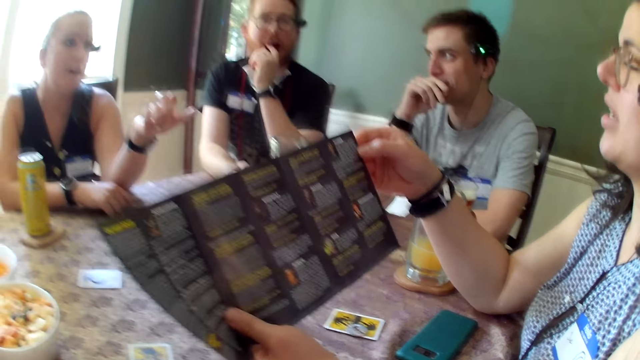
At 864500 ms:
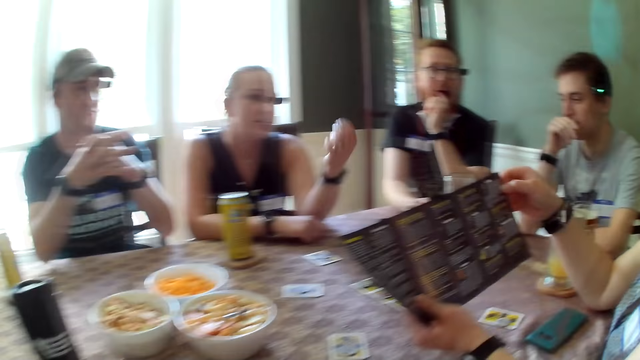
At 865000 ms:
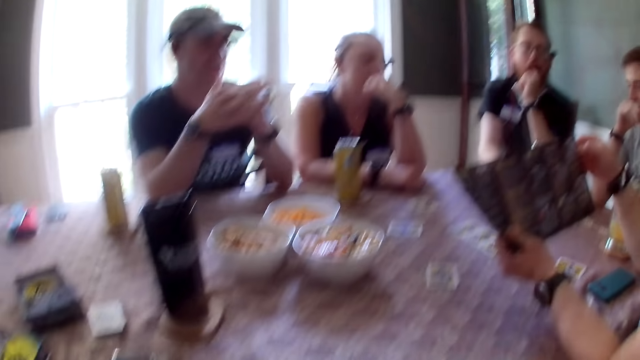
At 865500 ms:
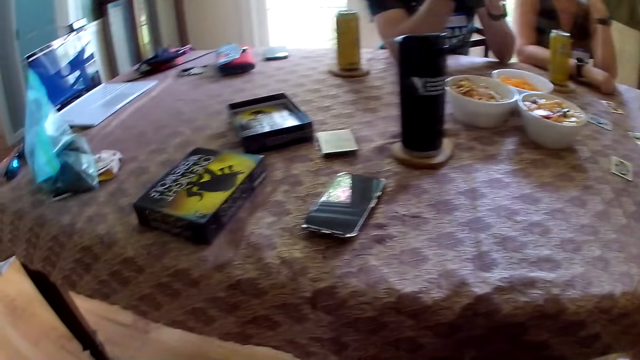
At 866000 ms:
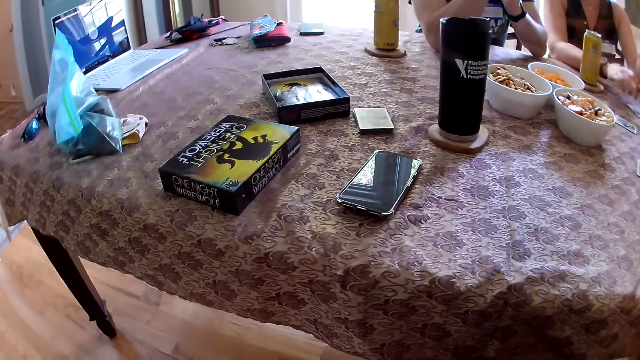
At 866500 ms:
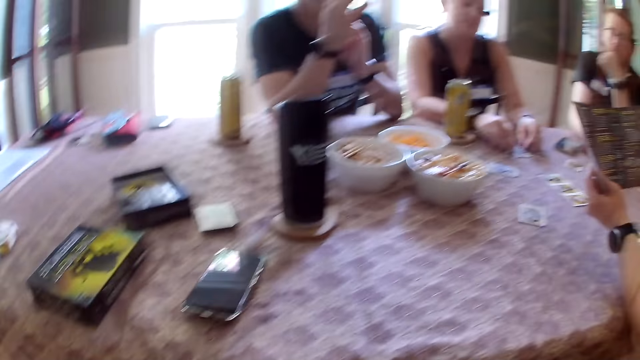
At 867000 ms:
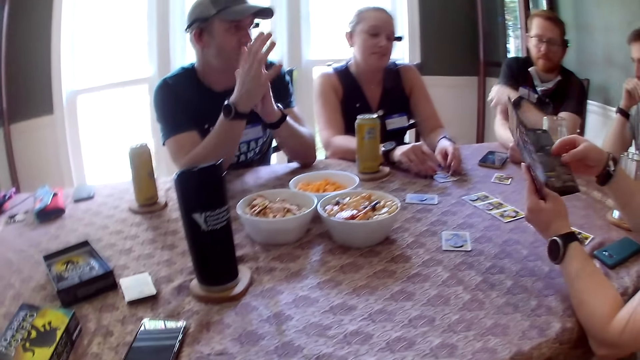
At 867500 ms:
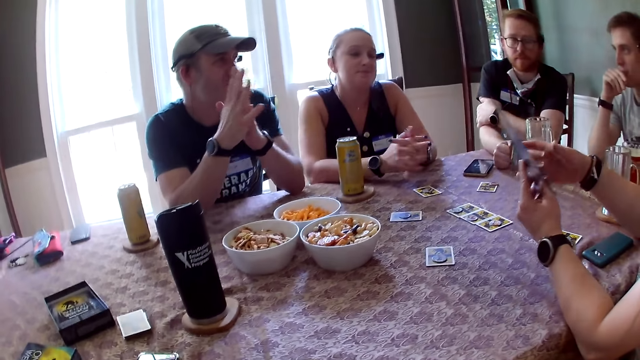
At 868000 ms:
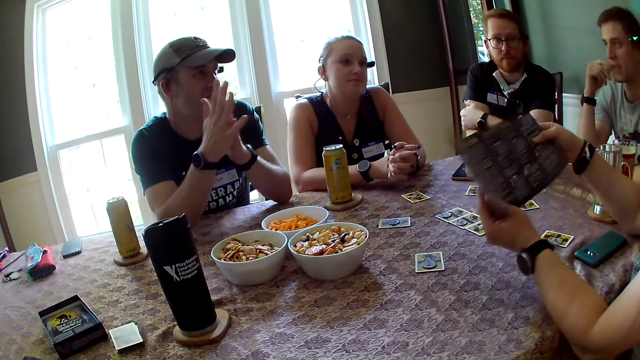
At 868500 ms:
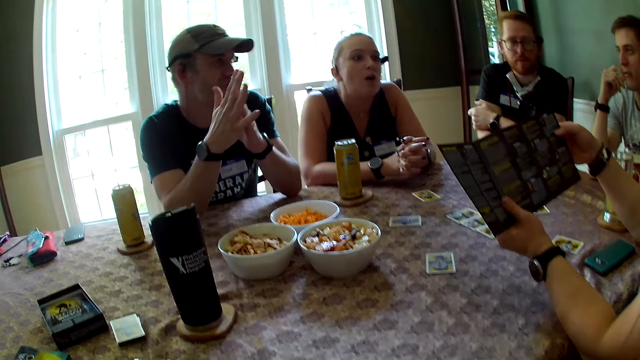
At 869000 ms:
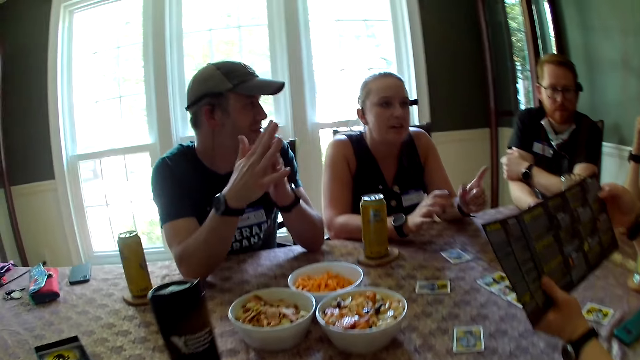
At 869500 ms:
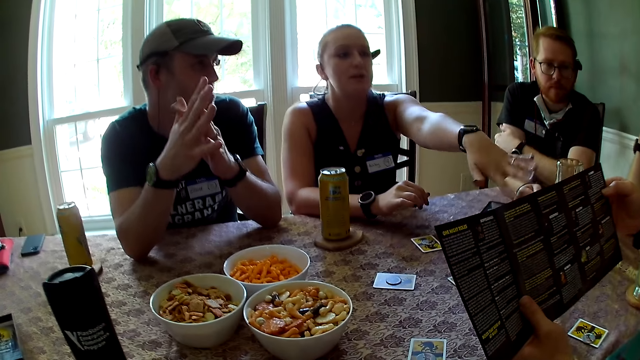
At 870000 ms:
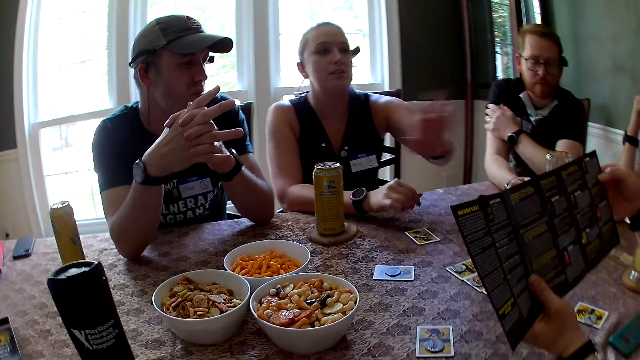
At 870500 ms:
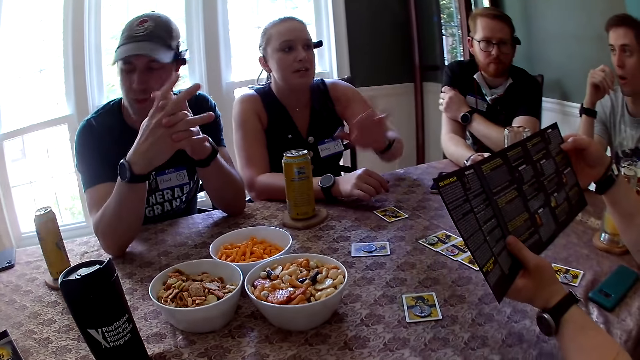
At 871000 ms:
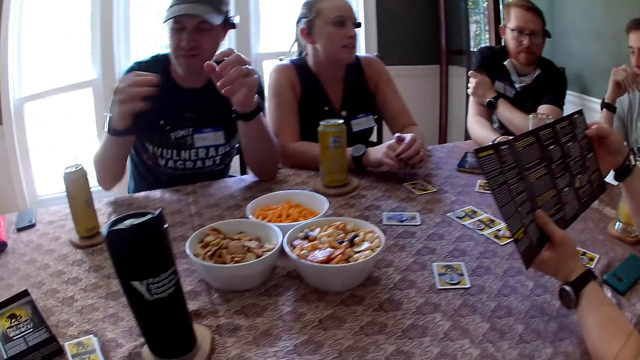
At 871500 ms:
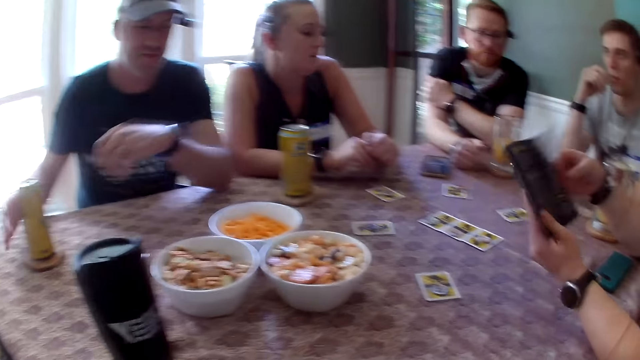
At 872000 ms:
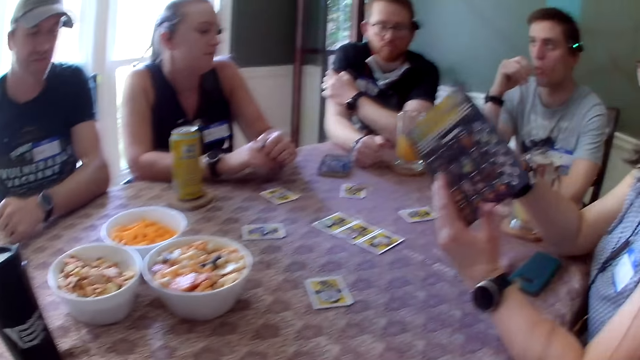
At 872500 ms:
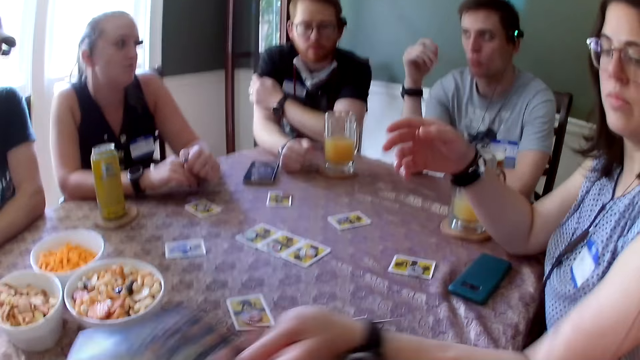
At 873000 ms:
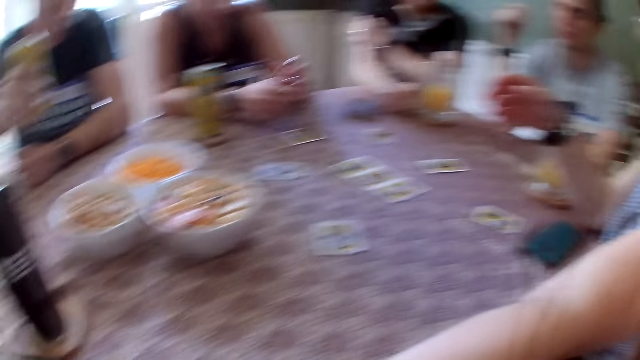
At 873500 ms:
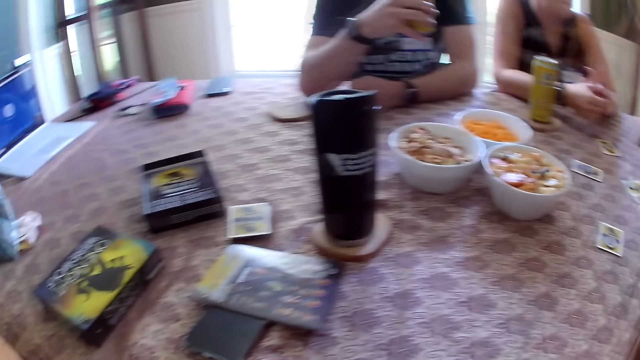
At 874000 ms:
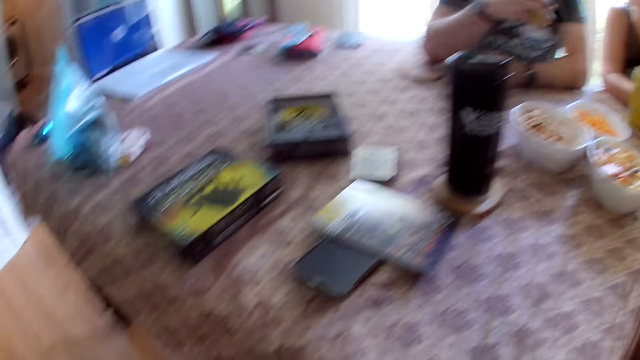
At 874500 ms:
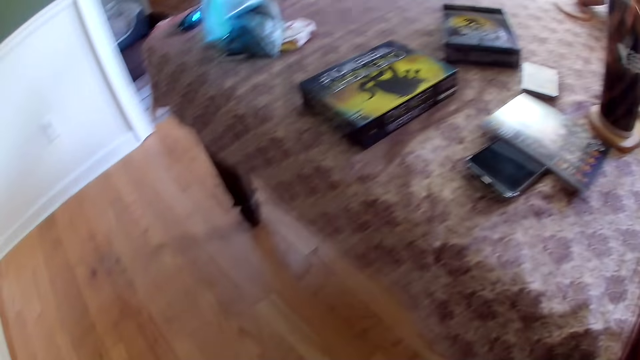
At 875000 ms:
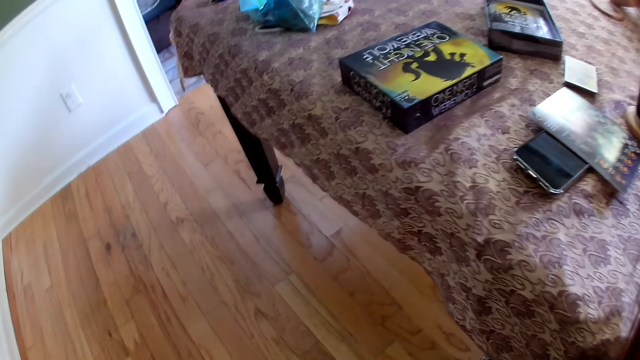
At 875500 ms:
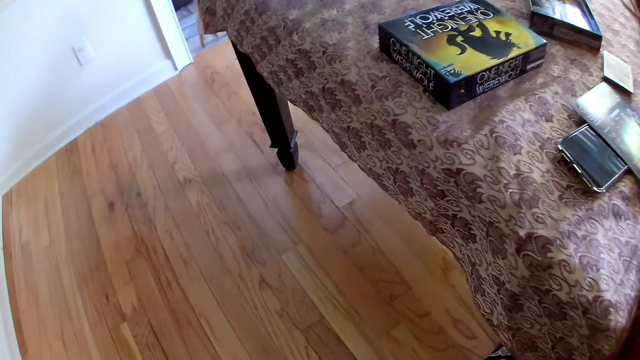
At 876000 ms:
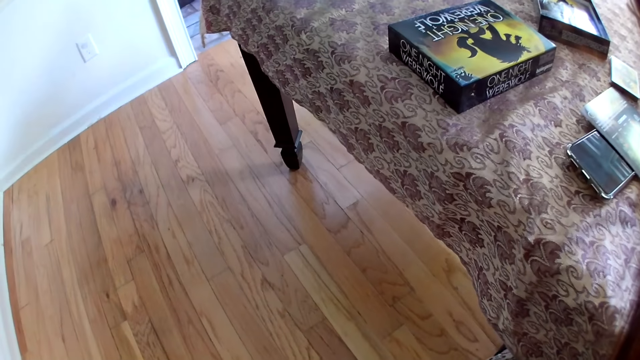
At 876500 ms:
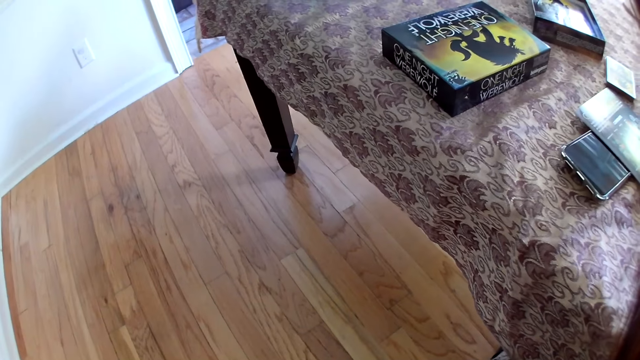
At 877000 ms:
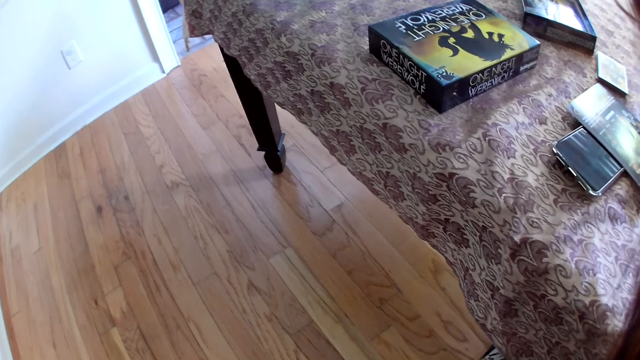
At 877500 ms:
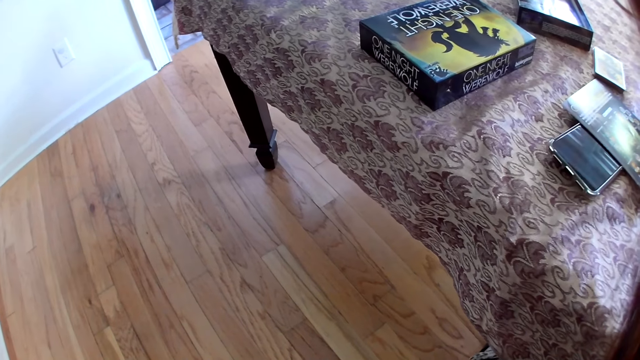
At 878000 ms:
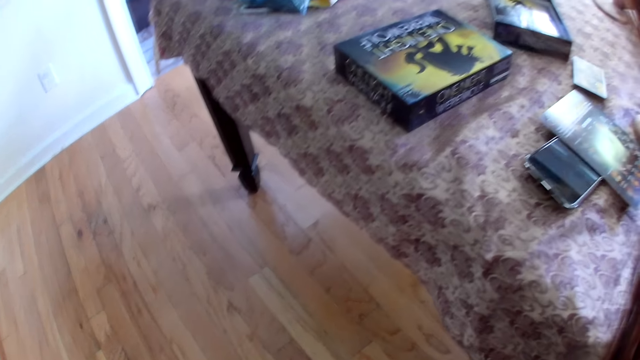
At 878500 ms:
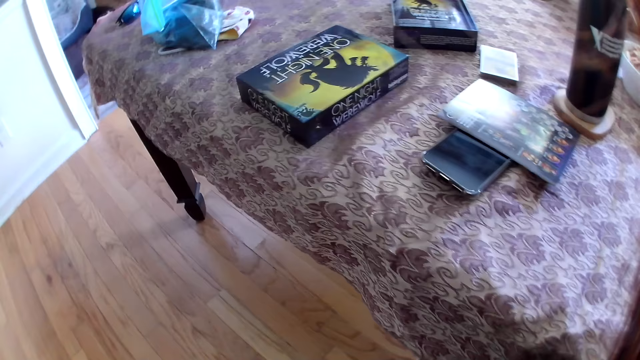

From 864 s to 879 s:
A woman interacts with the group. Another woman interacts with the group. The camera wearer looks at the phone. The other woman folds the hands together. A man rubs the hands together. The other woman talks to the first woman. The man picks up a can of drink from a coaster on the table with his right hand. The first woman closes the book or booklet. She drops the book in her left hand on the table in front of the camera wearer. The camera wearer looks on the floor for a while.

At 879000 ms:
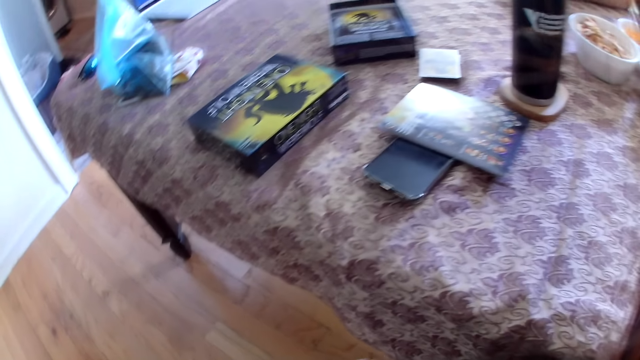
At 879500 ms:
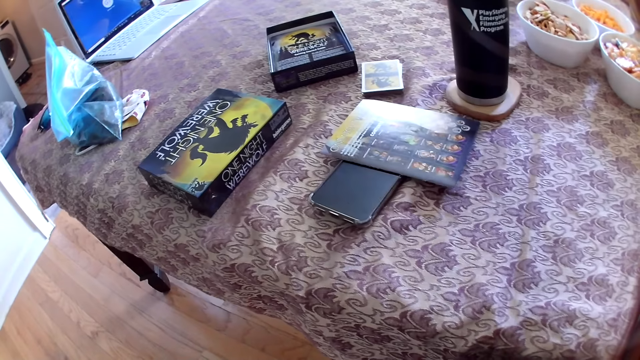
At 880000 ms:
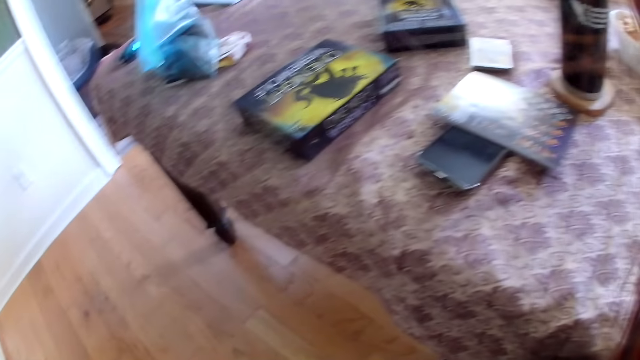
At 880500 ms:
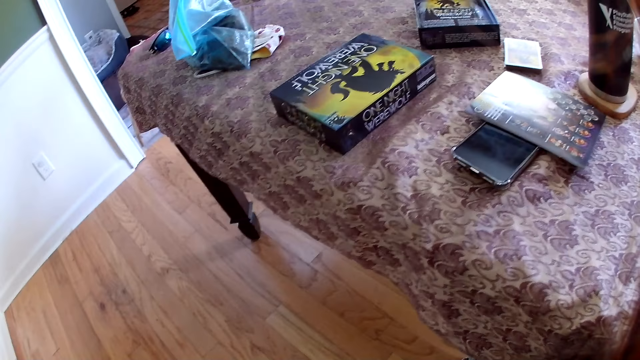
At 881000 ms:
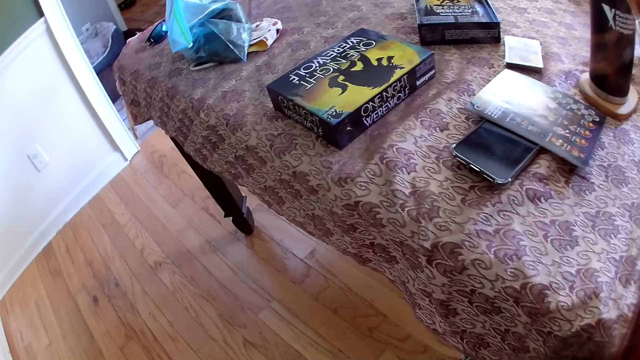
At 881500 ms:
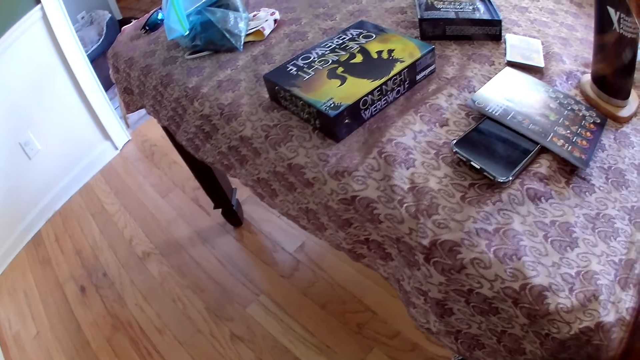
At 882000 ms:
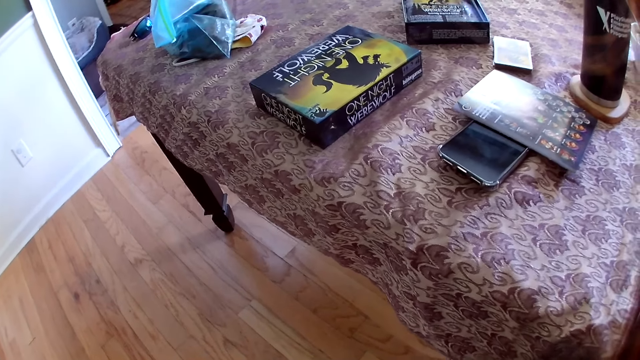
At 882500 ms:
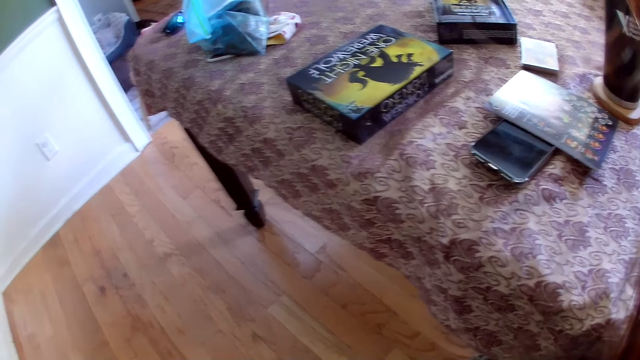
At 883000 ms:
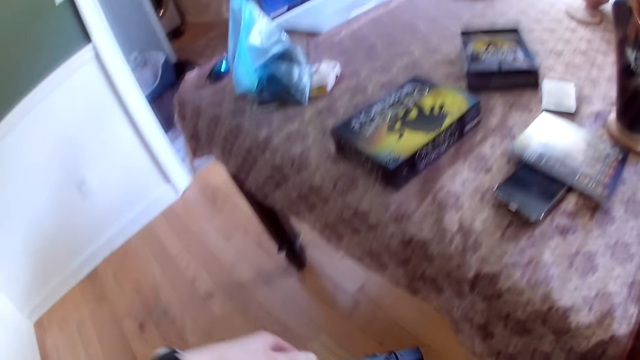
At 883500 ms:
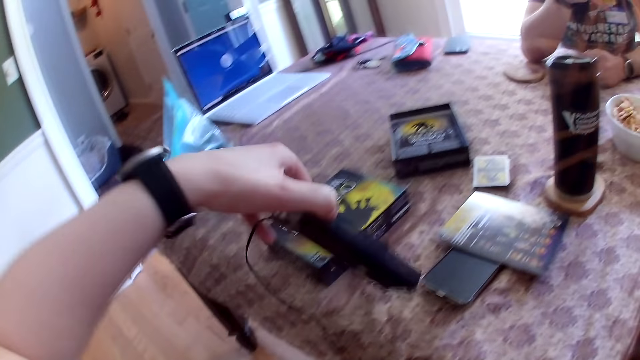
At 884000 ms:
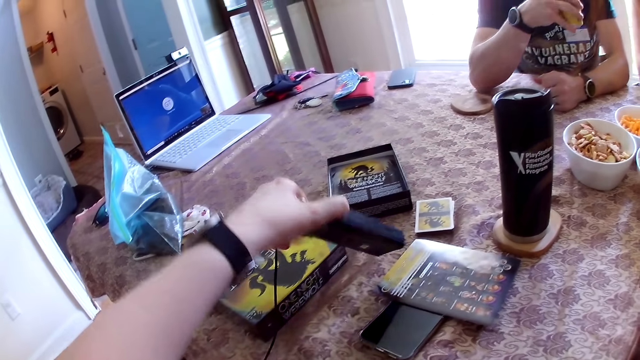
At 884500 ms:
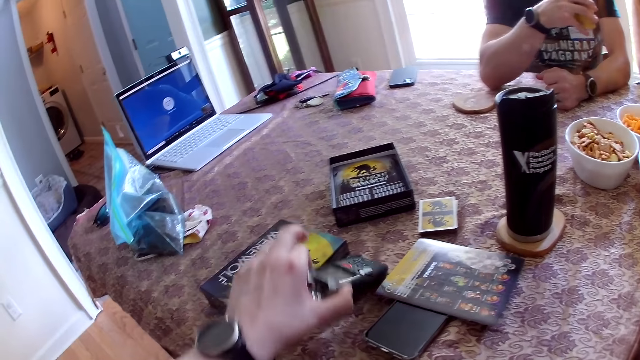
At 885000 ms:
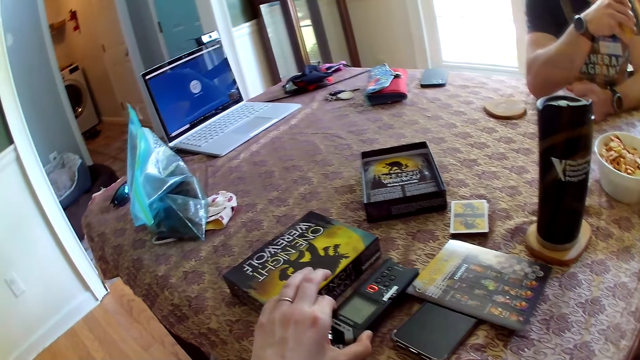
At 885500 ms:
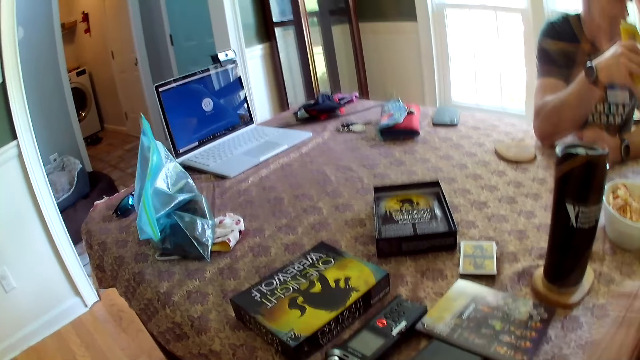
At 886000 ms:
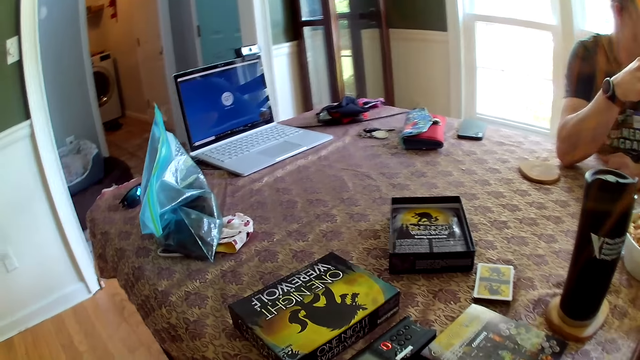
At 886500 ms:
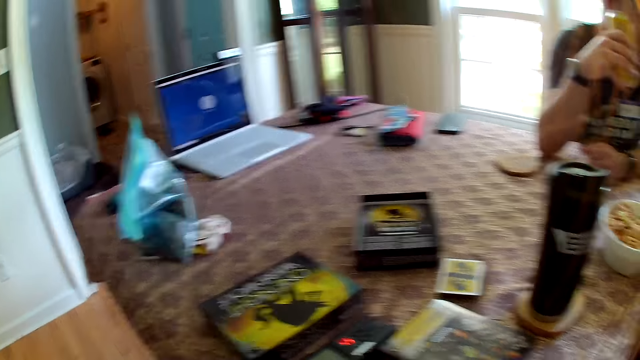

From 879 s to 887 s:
The camera wearer places a recorder on the table with her left hand.
